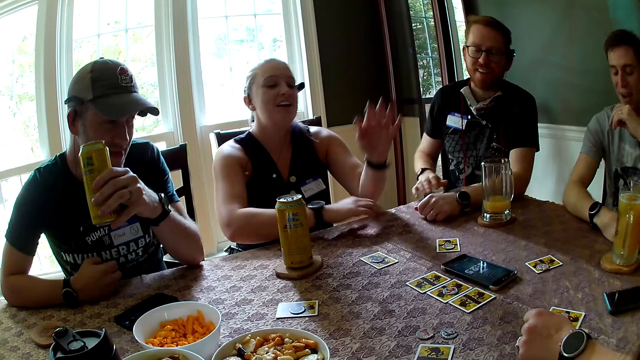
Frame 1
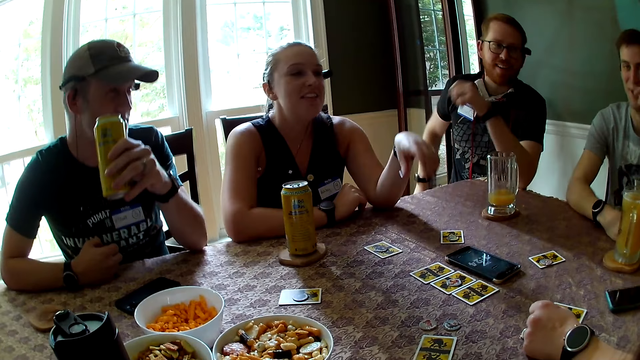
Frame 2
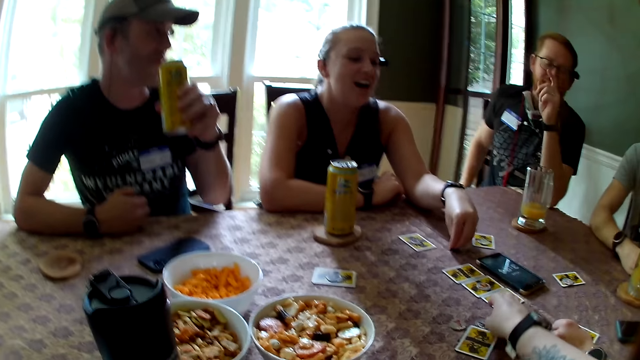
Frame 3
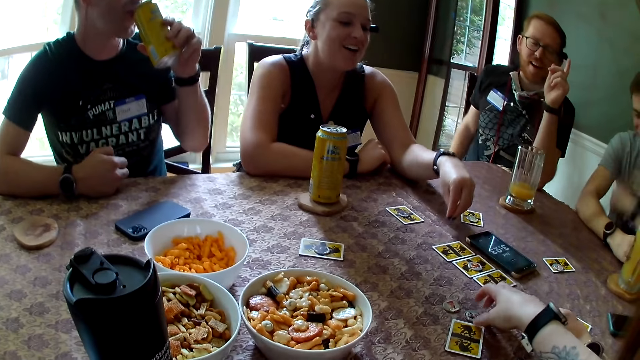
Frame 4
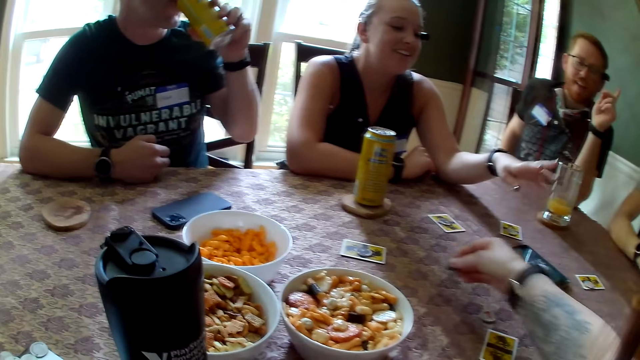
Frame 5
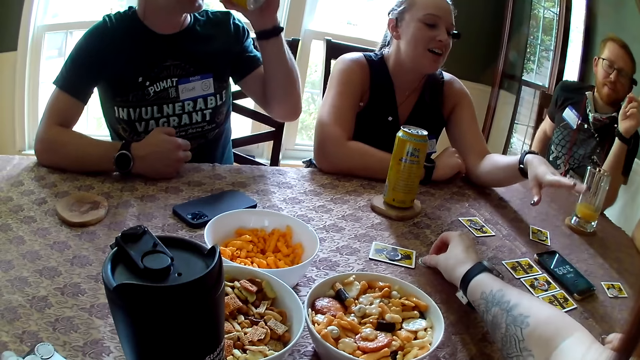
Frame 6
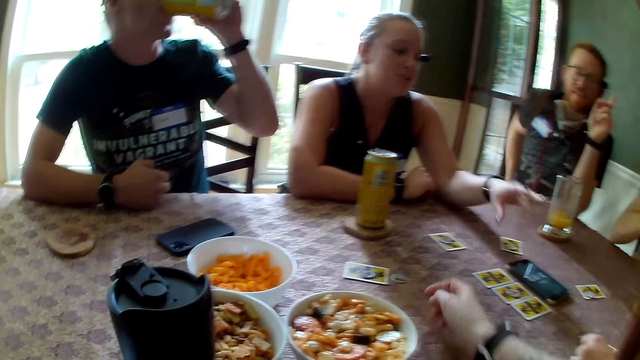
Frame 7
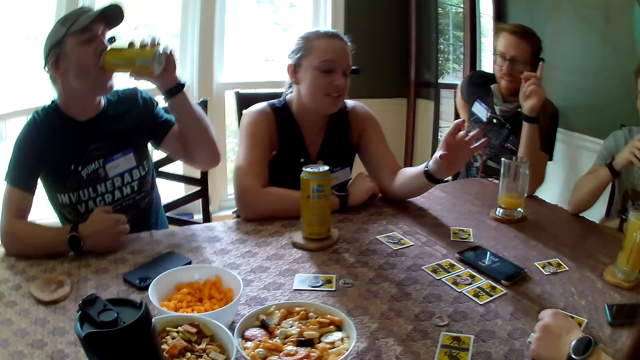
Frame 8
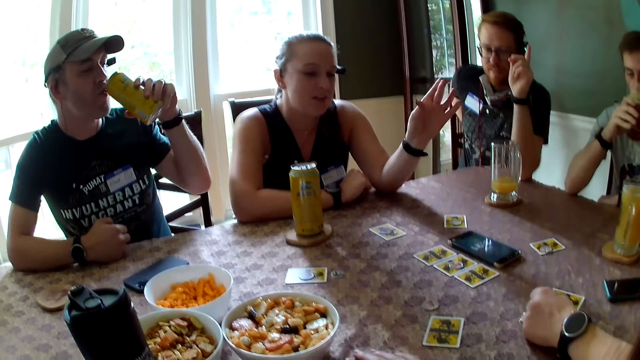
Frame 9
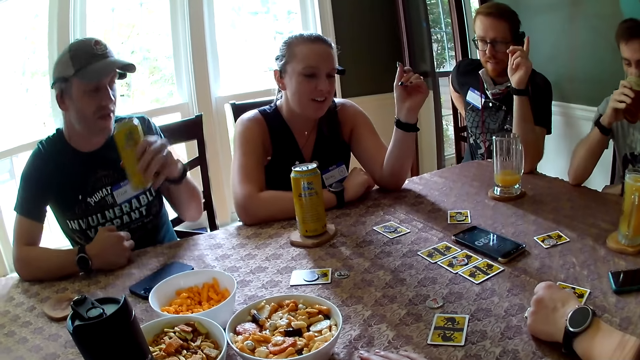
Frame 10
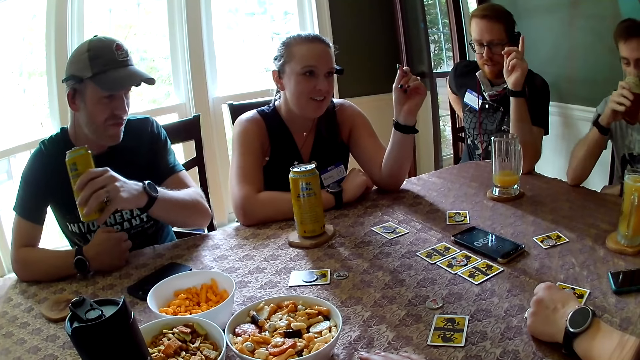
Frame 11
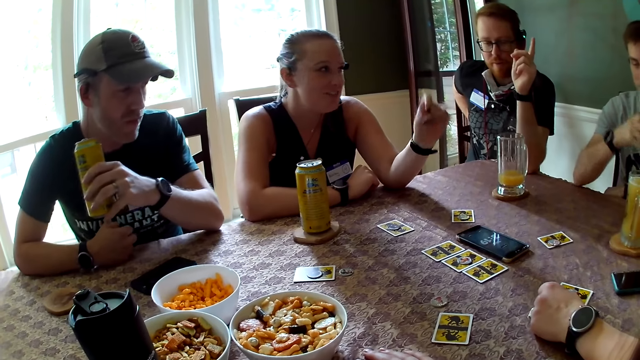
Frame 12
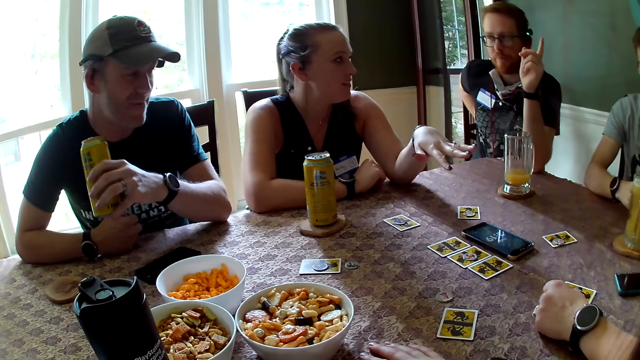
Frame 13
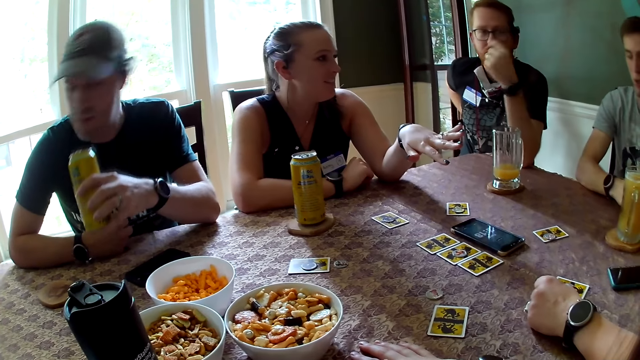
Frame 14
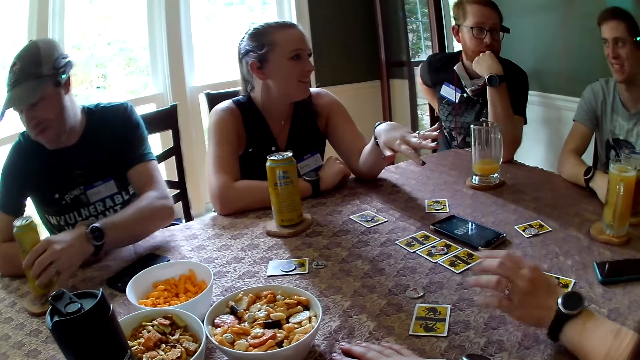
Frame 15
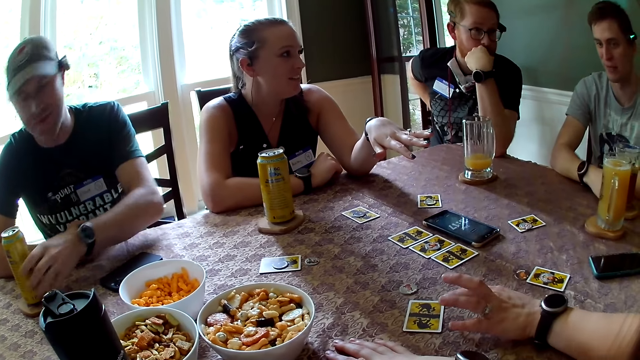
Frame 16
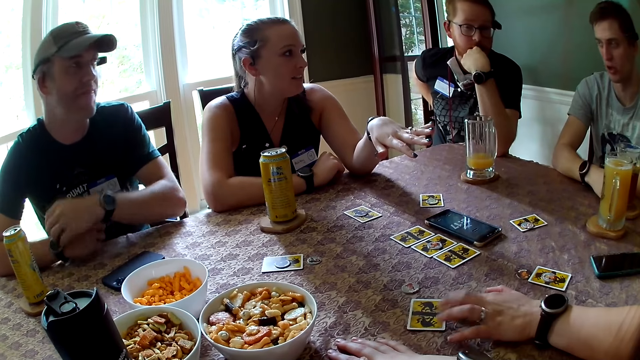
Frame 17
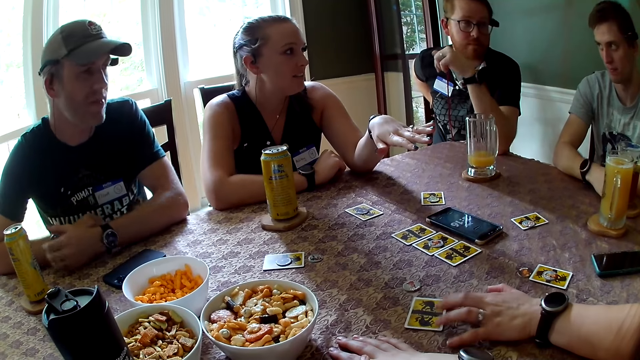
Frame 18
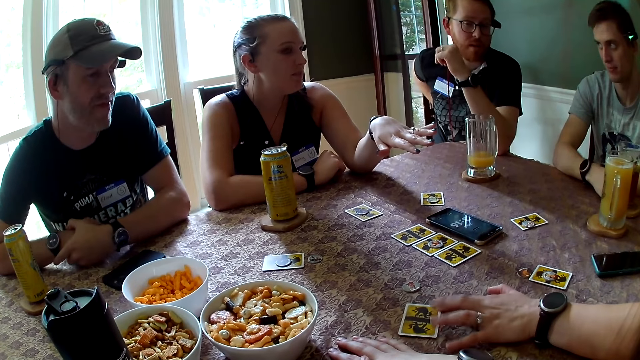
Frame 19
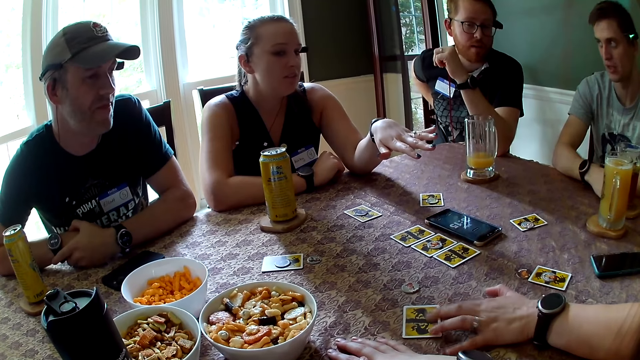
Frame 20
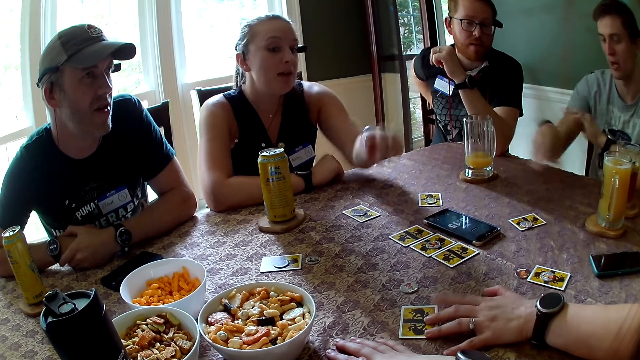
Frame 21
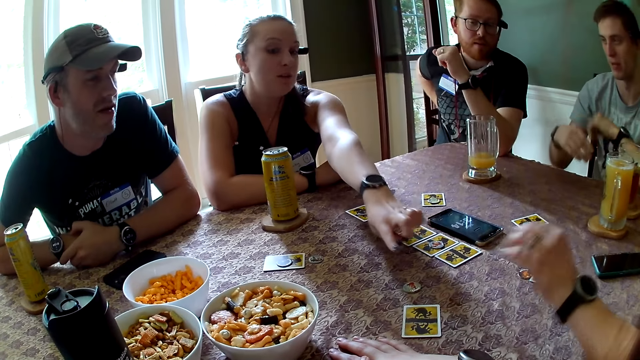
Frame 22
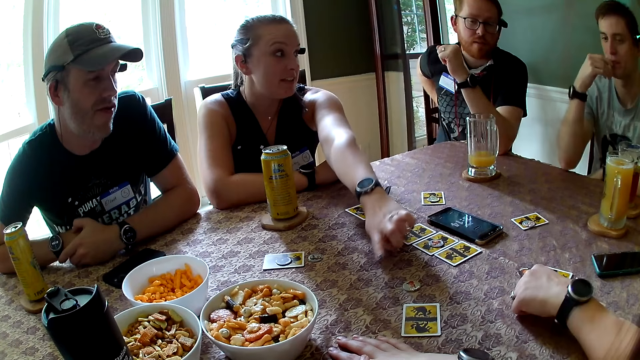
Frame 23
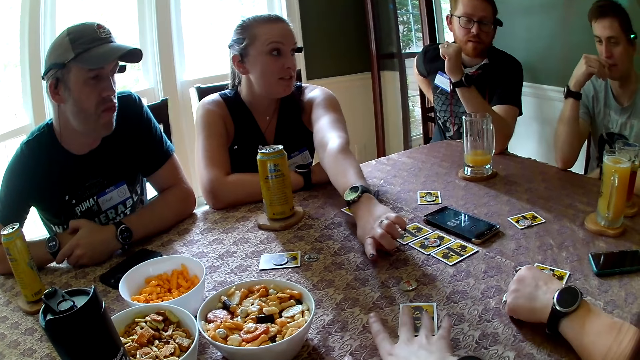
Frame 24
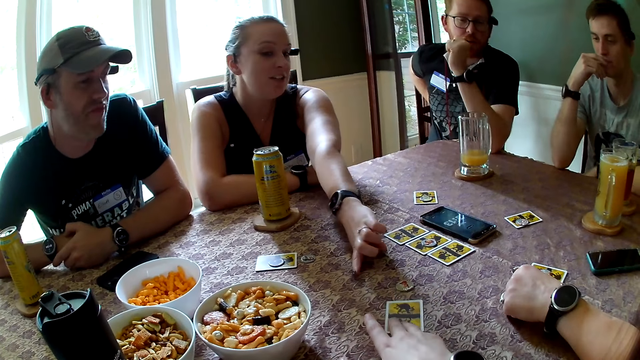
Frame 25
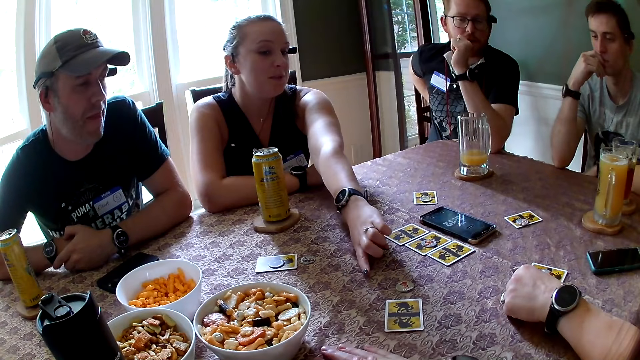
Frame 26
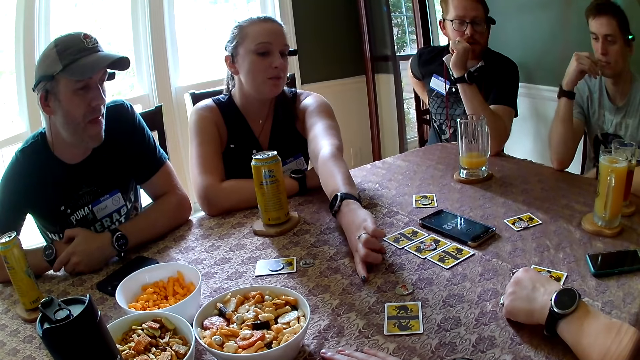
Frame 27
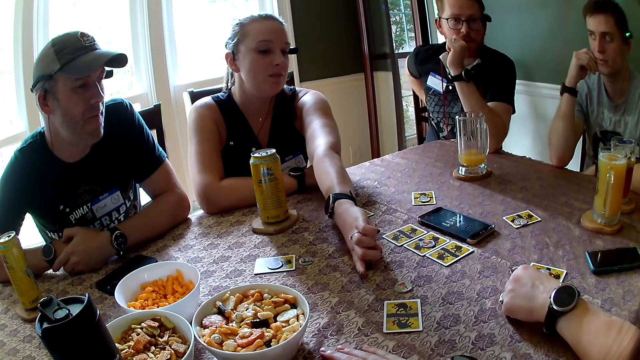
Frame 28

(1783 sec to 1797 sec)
A man touches his nose with his left hand. A woman rests her right arm on the table. The woman converses with another man, the camera wearer, another woman, the first man and a third man, and gesticulates with her left hand. The third man raises his left hand. The camera wearer plays a card. The second man drinks from the can in his left hand. The third man converses with the first woman, the second man, the camera wearer, the other woman and the first man. The first man drinks from a glass cup in his right hand. The second man rests his left elbow on the table. The first man interacts with the first woman. The third man rests his left hand on his chin. The second man places the can on the table with his left hand. The other woman taps the card on the table with her left hand. The second man holds his right hand with his left hand. The first man gesticulates with both hands. The first woman points to the card on the table with her left hand and interacts with the first man. The first man touches his face with his right hand. The camera wearer moves the card on the table with her right hand.

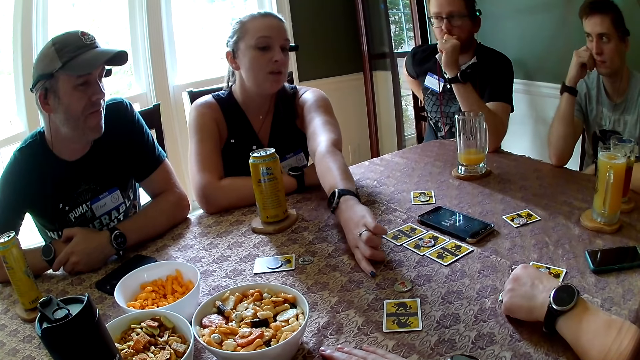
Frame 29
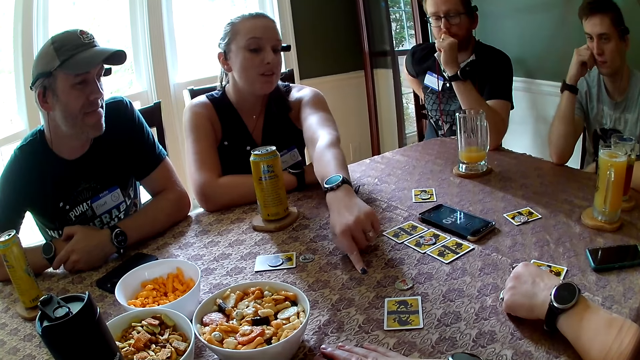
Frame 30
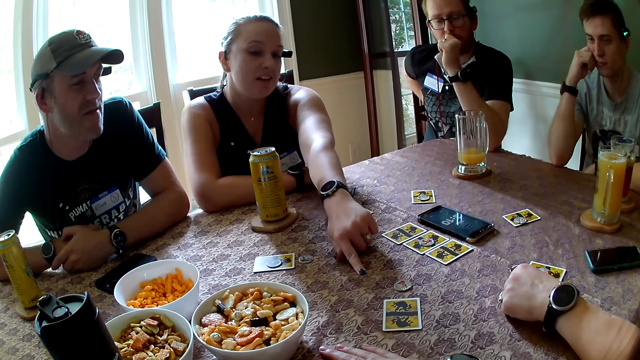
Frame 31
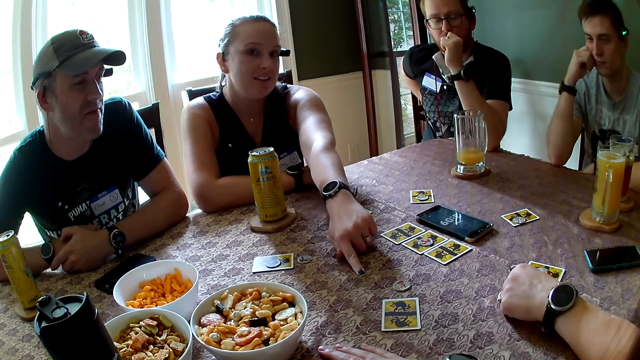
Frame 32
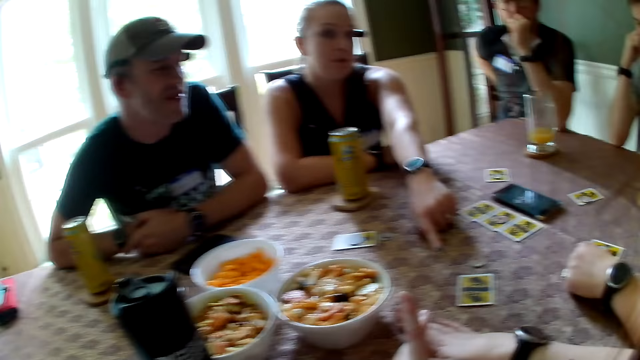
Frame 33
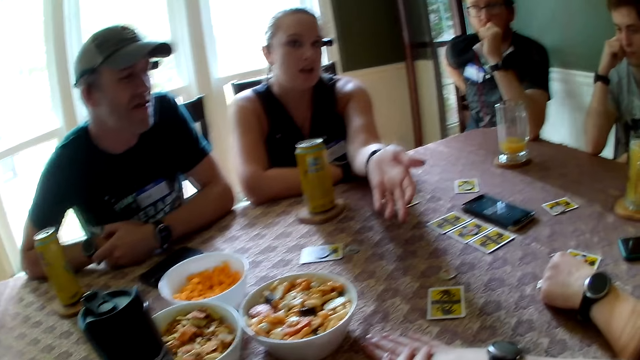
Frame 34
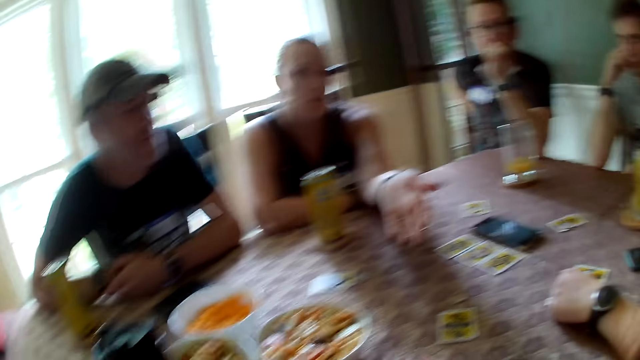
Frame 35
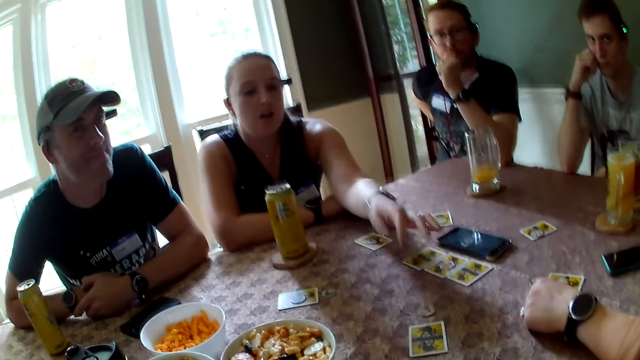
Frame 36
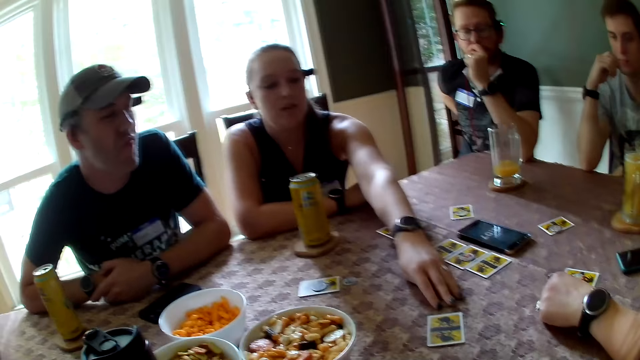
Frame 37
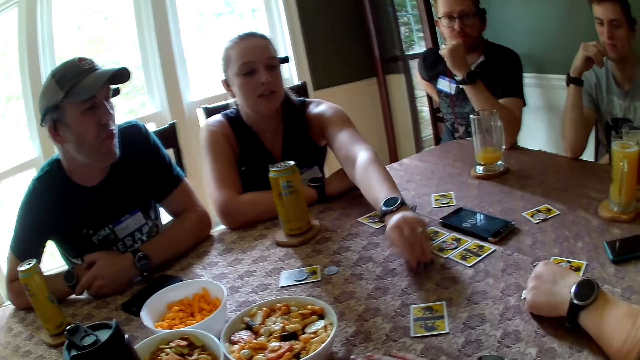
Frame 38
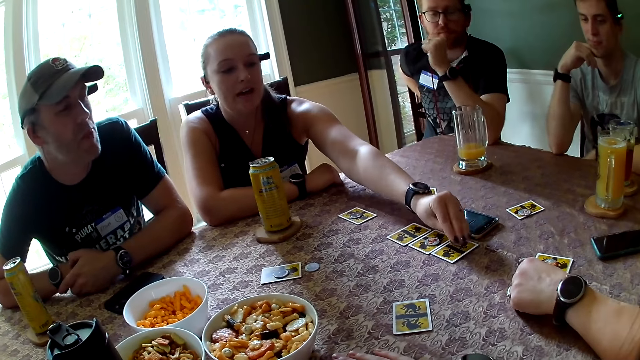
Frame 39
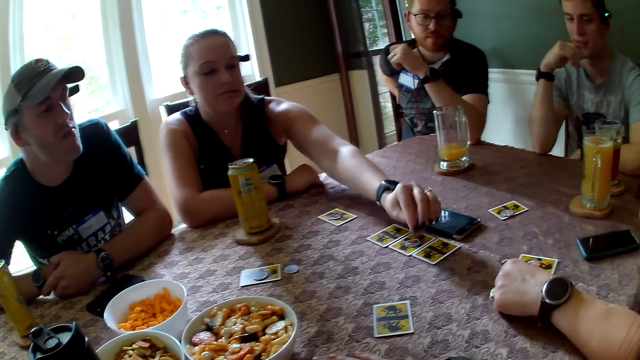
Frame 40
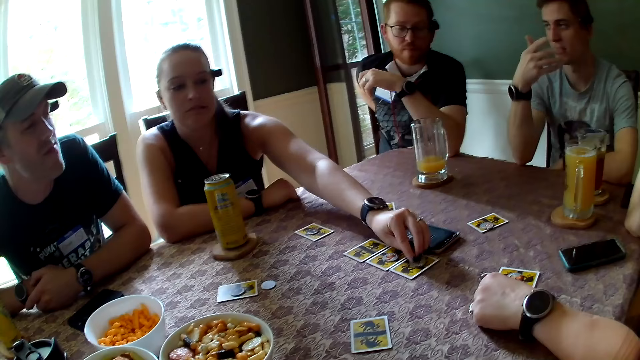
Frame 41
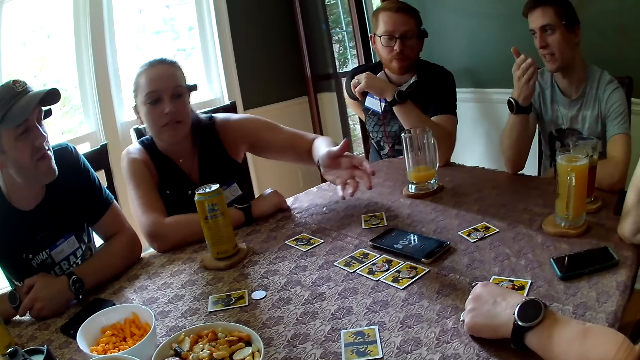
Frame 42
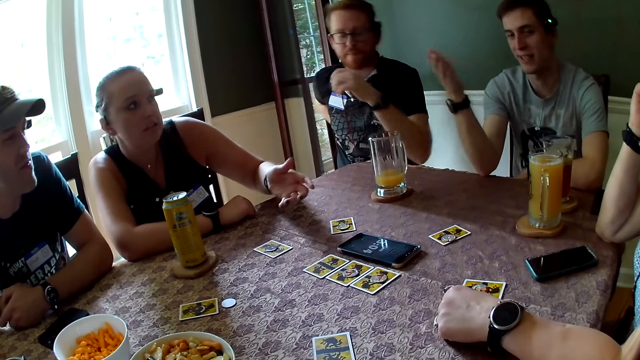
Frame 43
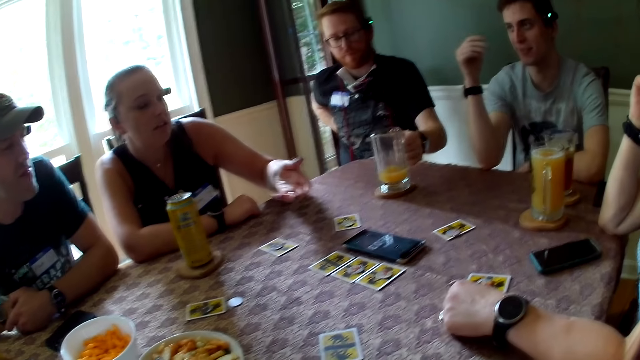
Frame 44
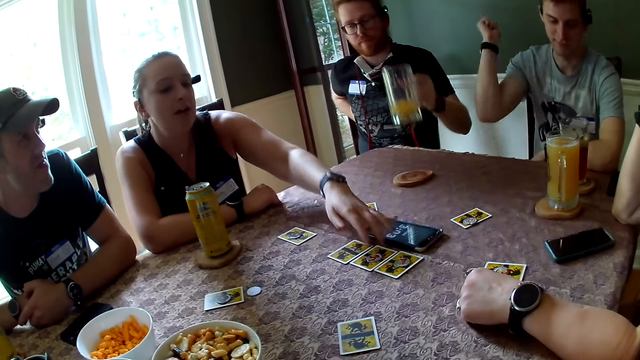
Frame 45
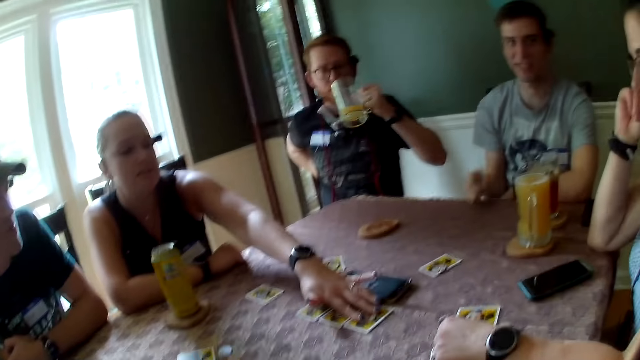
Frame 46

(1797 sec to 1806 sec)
A man rests his right hand on his cheek. Another man converses with the camera wearer, a woman, the first man, a third man and another woman. The other woman gesticulates with her left hand. The camera wearer interacts with the first woman and the first man, and converses with the third man, the other woman and the second man. The other woman picks up a coin from the table with her left hand. The other woman places the coin on a card on the table with her left hand. The first man interacts with the other woman and gesticulates with his right hand. The other woman moves her left hand. The third man picks up the glass cup from the coaster on the table with his left hand. The other woman interacts with the first woman. The other woman holds the coin on the card on the table with her left hand.
